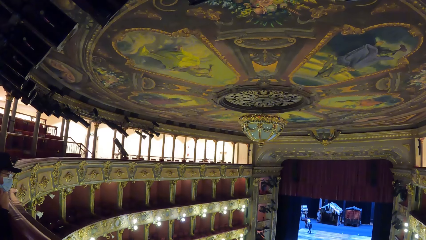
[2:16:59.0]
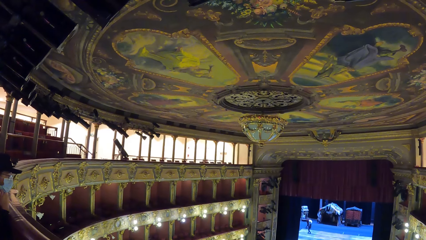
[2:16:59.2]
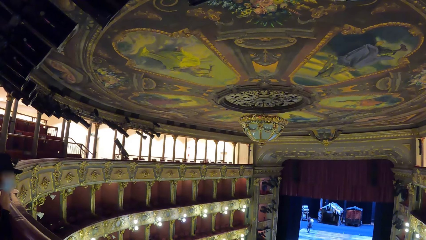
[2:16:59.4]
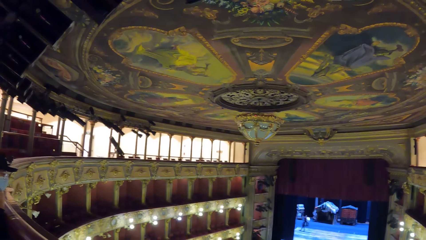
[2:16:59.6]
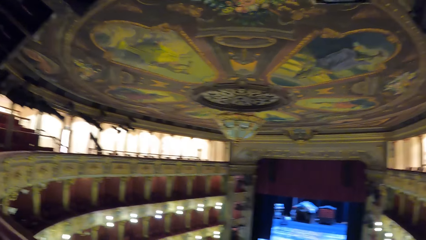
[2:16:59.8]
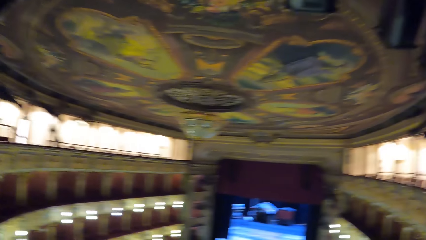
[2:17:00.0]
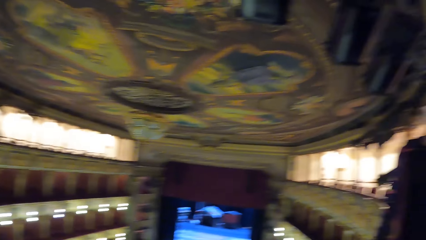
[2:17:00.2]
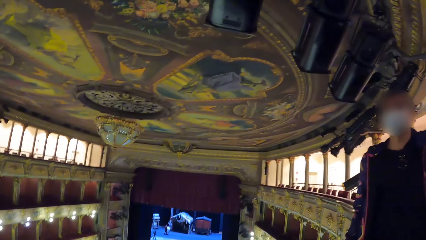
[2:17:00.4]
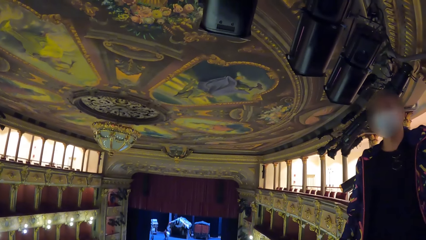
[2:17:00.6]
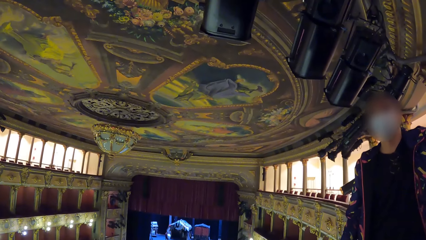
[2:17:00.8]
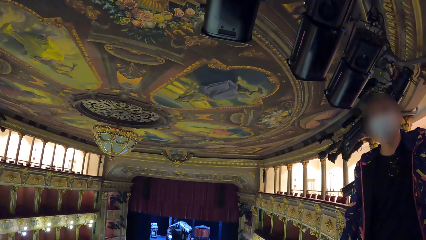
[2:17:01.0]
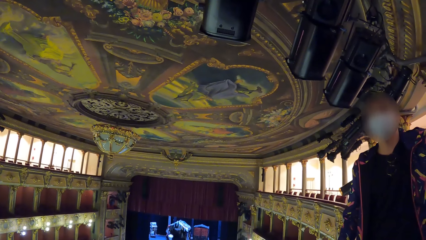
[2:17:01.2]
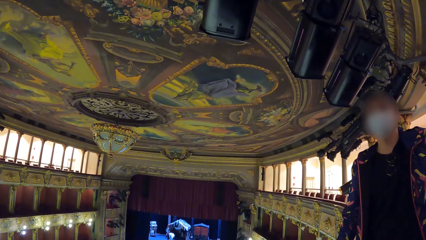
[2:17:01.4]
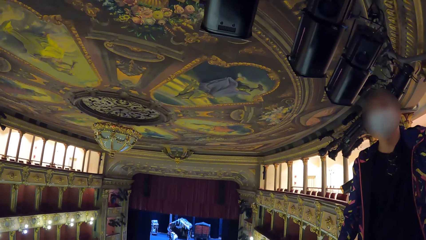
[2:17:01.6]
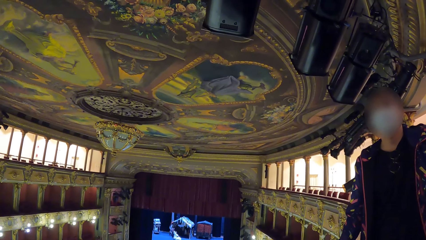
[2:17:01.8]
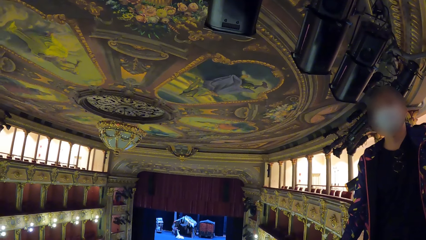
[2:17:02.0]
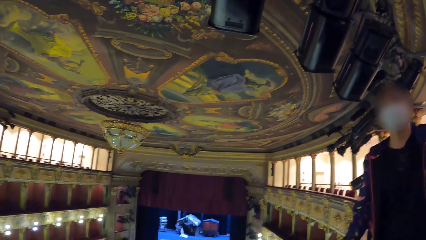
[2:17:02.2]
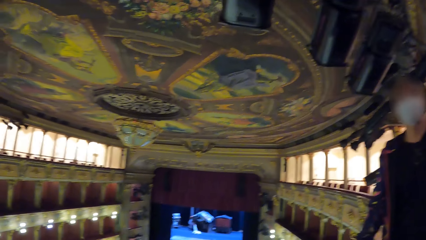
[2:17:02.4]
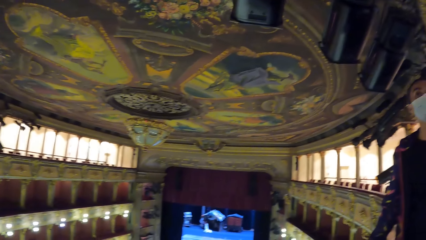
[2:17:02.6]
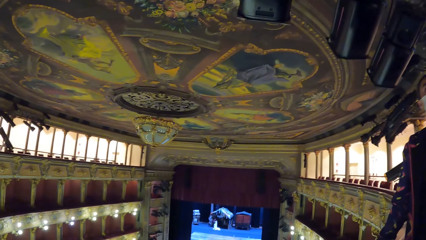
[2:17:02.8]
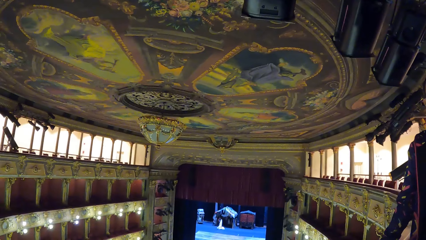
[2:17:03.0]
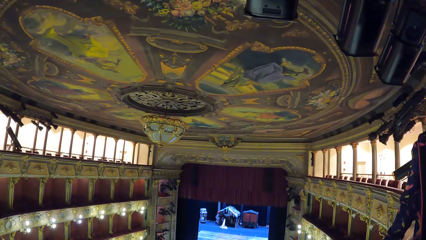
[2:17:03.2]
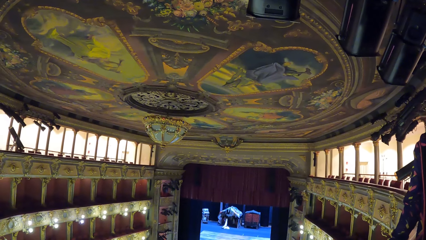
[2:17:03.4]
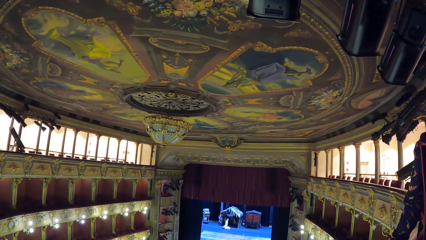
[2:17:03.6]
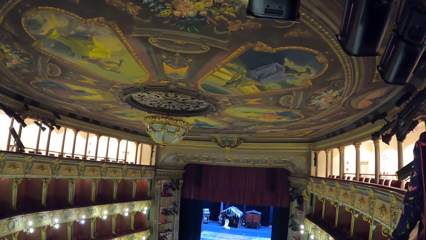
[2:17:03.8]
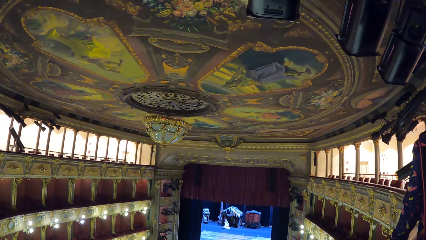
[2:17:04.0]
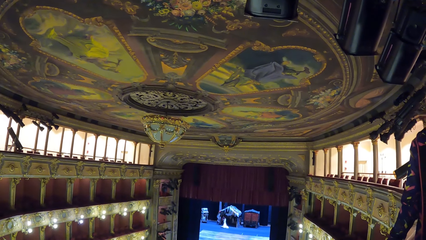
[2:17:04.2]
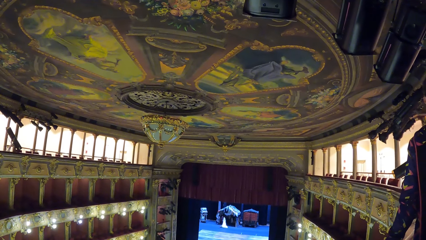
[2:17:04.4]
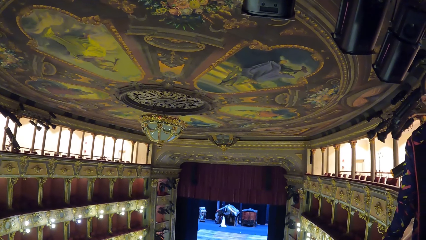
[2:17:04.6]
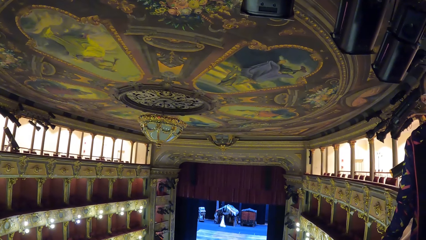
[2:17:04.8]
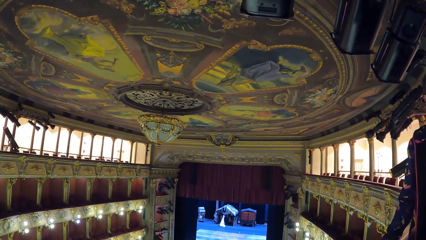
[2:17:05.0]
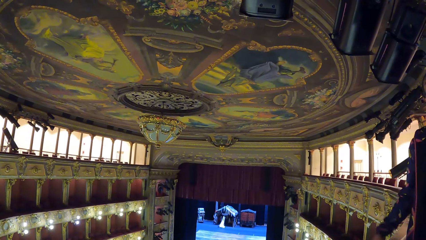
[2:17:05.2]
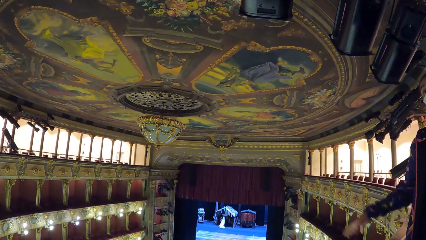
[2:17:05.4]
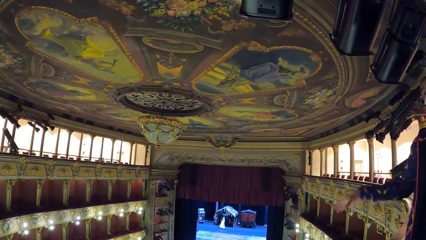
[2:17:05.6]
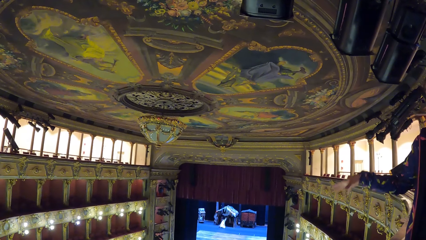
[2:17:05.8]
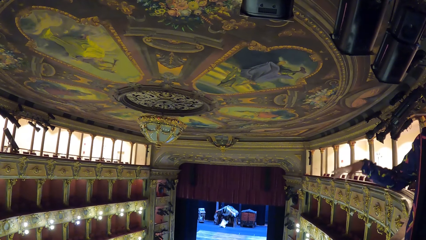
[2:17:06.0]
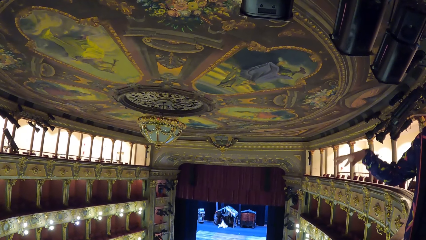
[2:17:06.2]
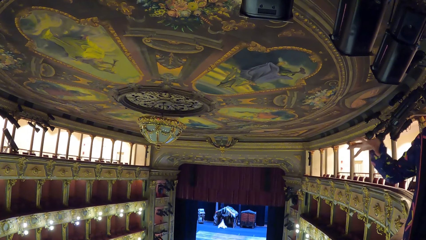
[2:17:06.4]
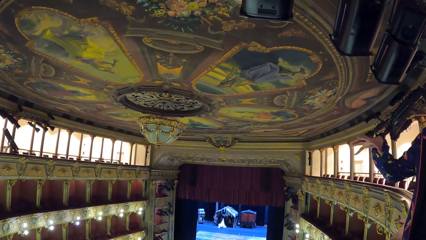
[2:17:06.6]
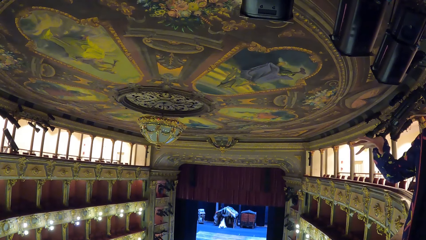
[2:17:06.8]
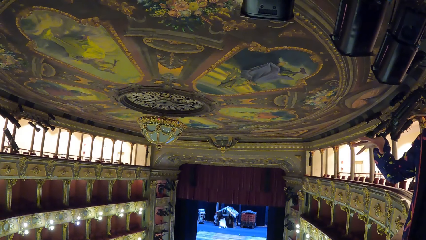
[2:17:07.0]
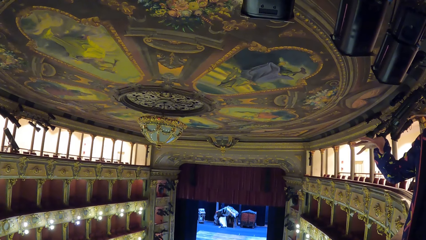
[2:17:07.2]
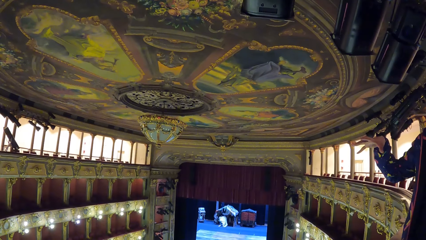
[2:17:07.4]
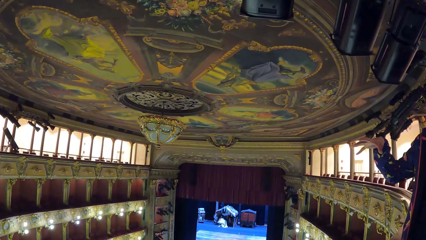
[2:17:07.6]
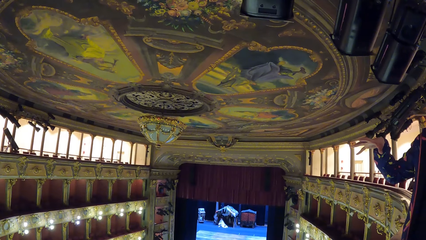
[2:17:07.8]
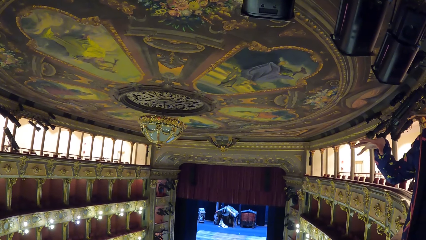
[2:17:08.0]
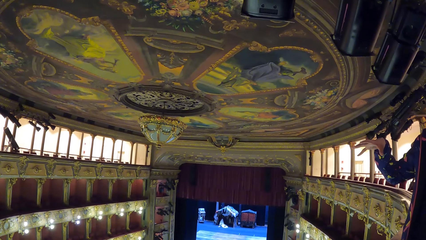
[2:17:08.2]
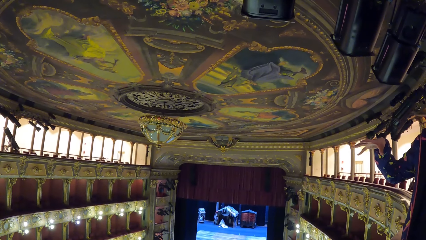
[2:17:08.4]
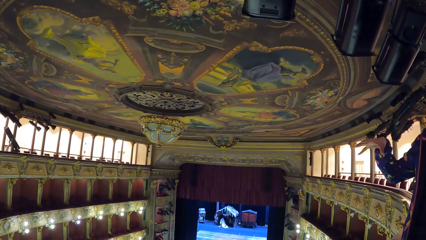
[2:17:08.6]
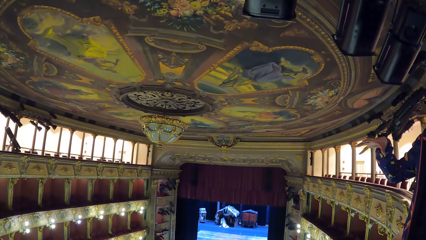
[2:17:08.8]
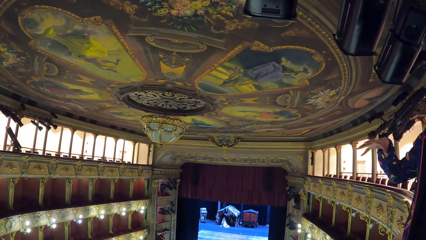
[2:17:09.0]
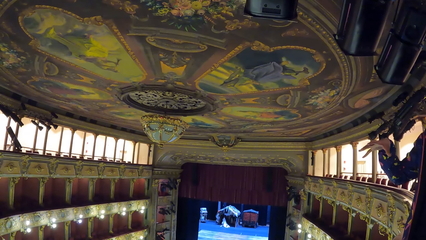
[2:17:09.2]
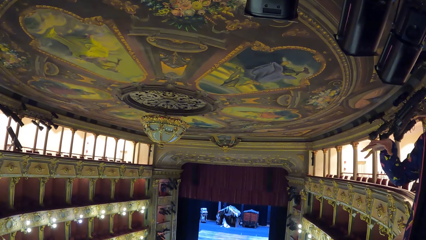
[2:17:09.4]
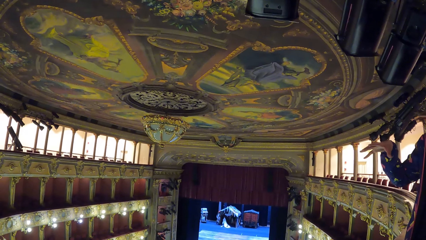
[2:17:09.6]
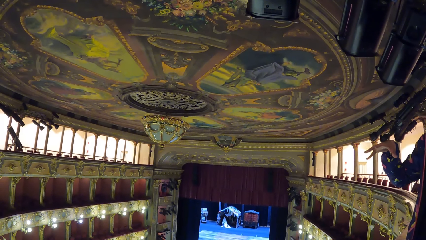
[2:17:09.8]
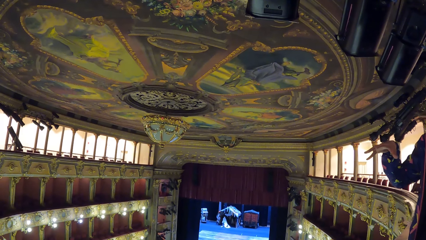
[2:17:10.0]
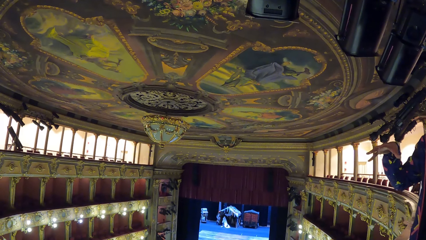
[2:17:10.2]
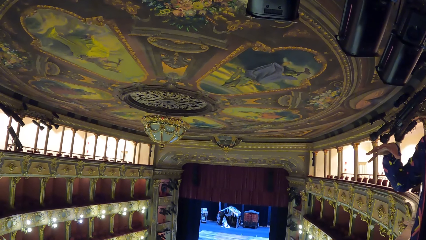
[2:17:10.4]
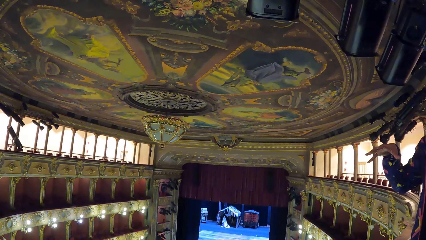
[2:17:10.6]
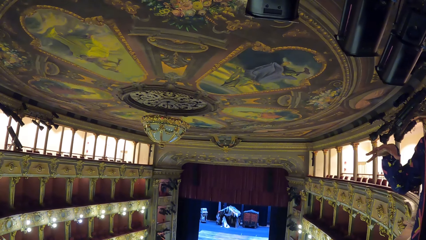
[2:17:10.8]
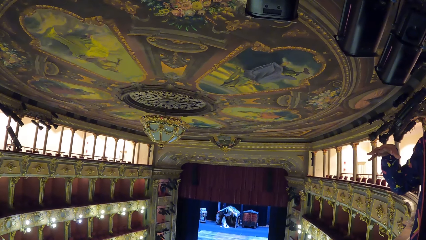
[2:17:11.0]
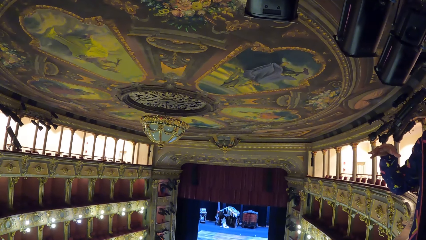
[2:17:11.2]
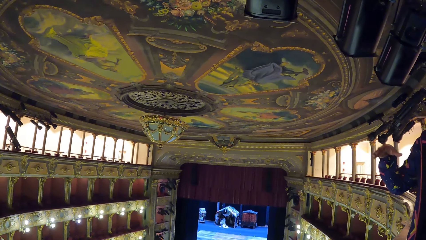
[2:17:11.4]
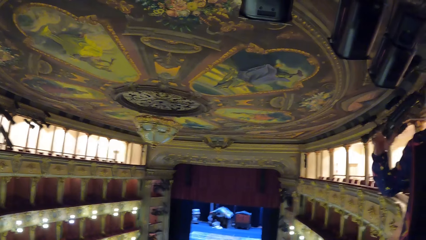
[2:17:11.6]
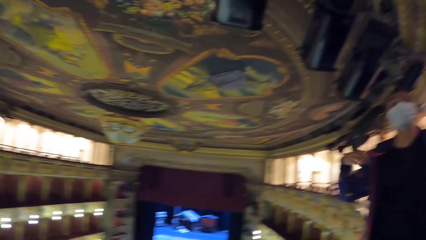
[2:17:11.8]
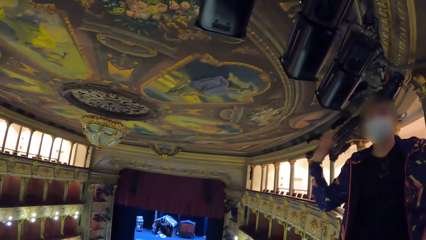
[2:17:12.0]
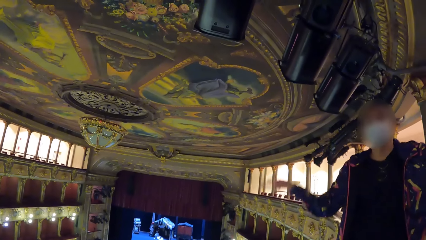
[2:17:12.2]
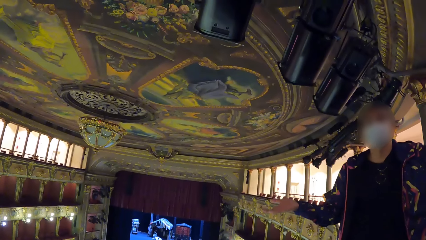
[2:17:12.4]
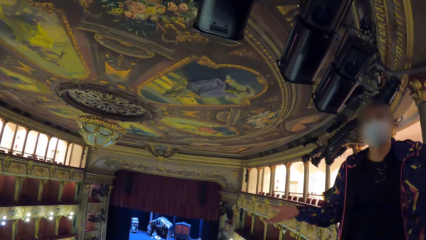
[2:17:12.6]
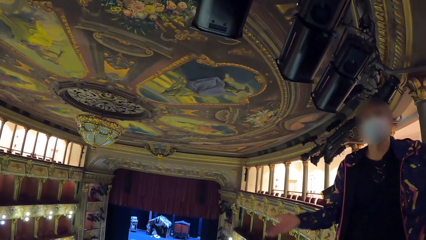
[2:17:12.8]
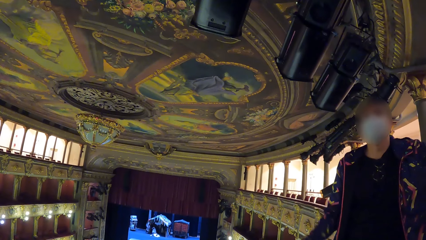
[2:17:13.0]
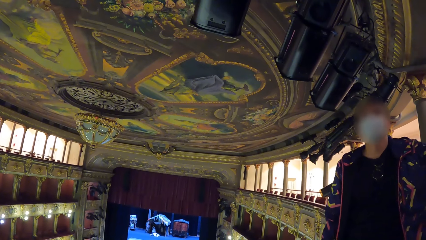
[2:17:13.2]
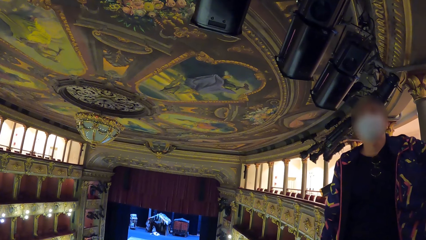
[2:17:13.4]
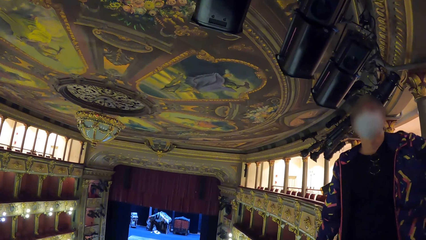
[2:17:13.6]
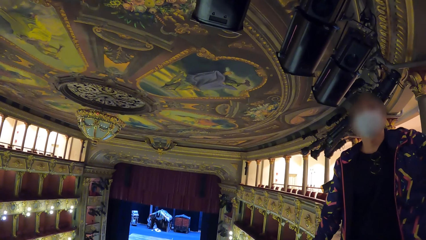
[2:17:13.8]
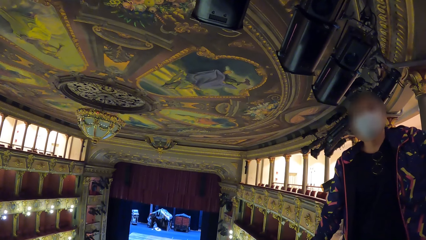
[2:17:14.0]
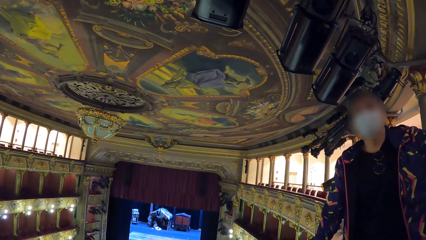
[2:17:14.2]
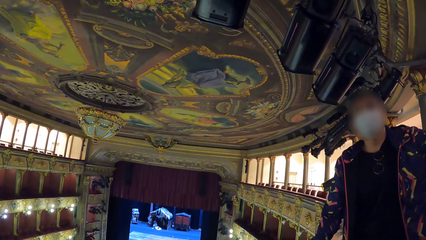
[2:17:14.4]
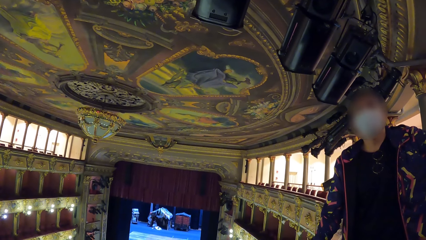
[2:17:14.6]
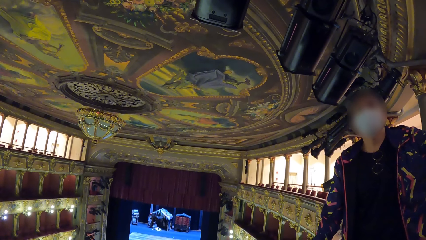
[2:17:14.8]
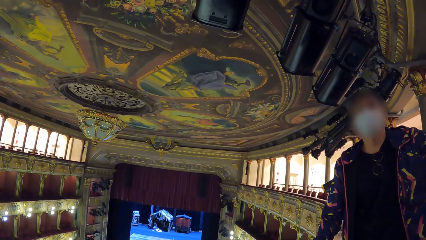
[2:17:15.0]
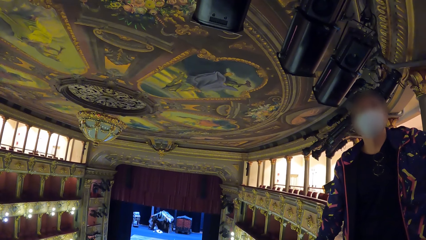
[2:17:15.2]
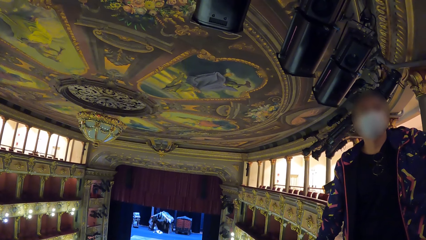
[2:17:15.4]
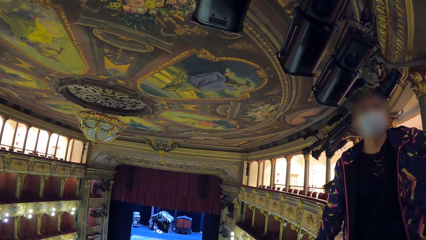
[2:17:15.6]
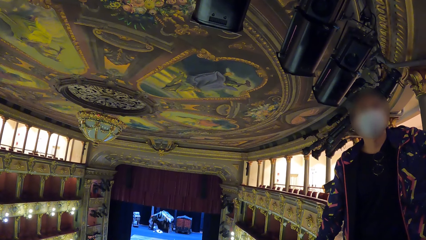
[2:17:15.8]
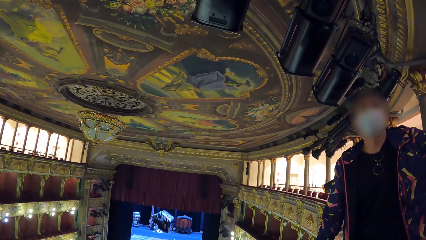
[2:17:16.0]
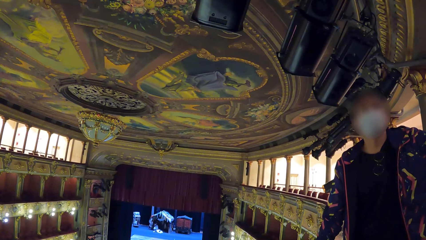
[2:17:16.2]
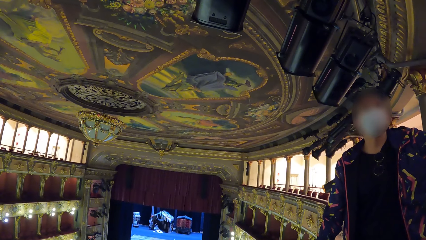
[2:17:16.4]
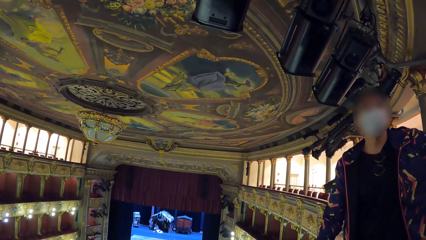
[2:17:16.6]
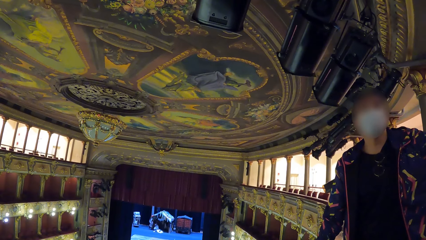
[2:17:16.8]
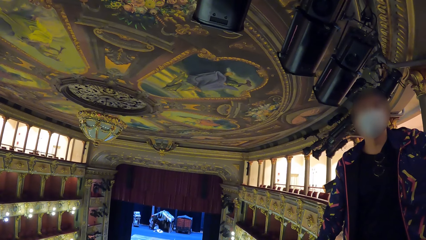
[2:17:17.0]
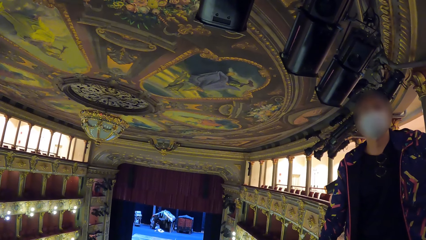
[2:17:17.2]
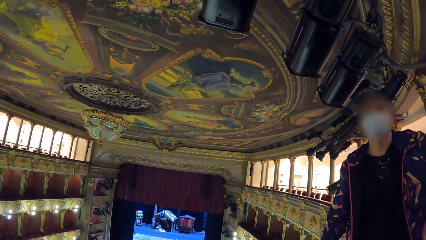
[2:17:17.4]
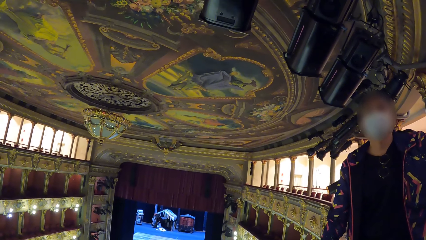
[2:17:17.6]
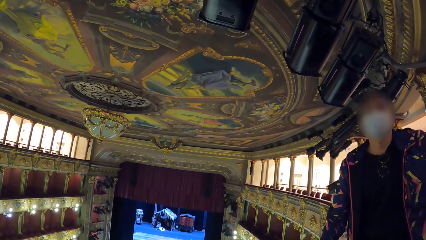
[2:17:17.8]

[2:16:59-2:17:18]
A man talks to the camera wearer. The man lifts up the hand. The man talks to the camera wearer.
